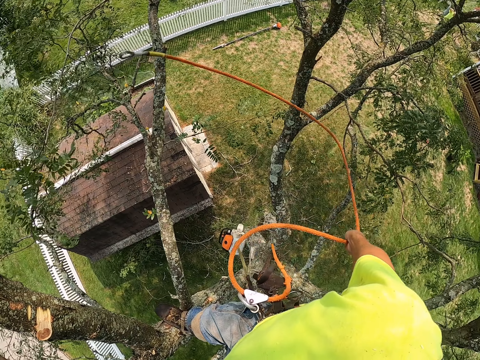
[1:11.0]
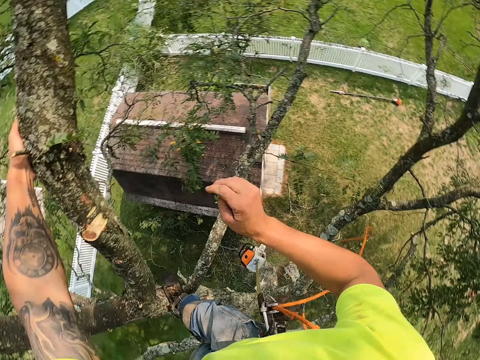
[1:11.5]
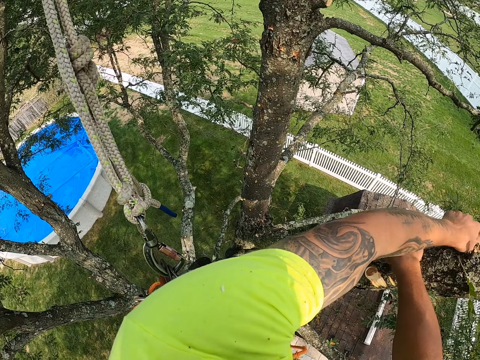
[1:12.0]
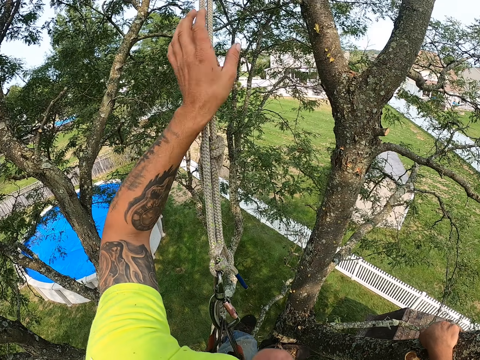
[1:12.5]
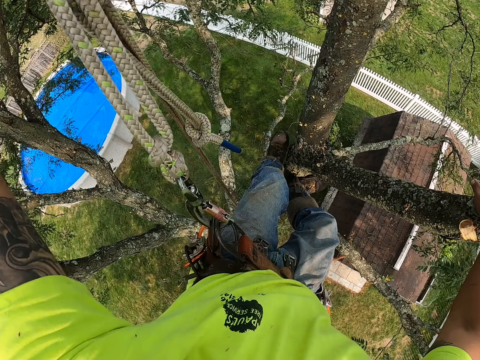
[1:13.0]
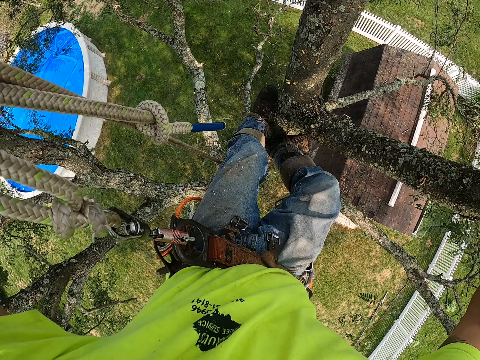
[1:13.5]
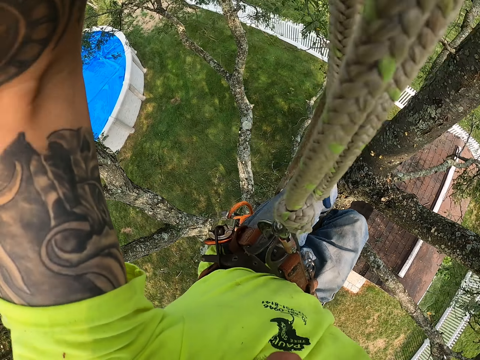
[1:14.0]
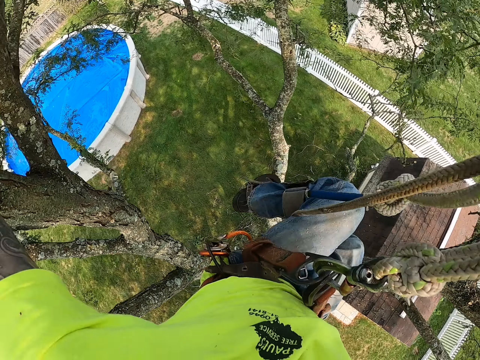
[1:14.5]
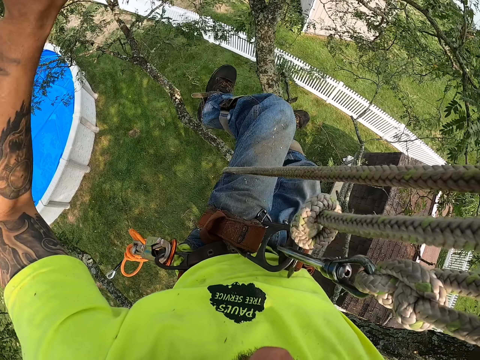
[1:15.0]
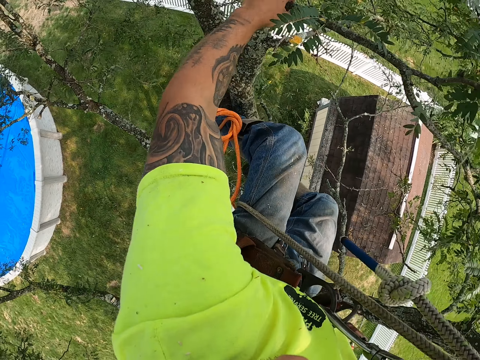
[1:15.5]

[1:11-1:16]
The camera wearer drops the hook with his right hand. He holds the tree branch in the tree with his right hand. He holds the rope in the tree with his left hand. He climbs down the tree. He swings on the tree.

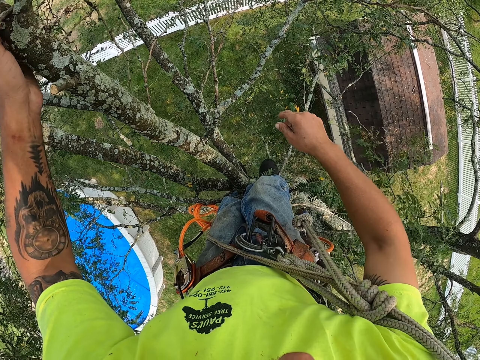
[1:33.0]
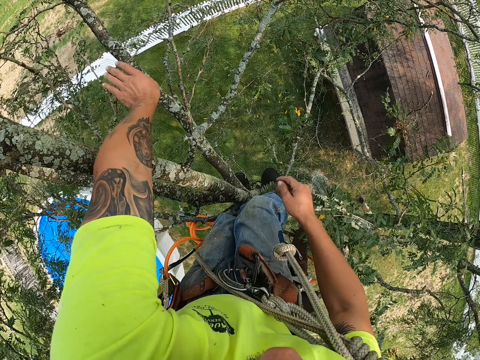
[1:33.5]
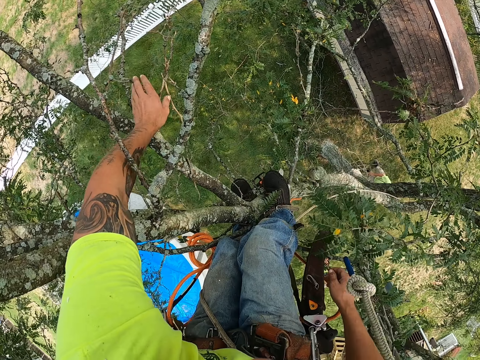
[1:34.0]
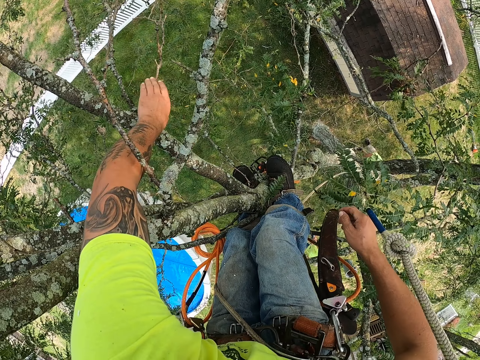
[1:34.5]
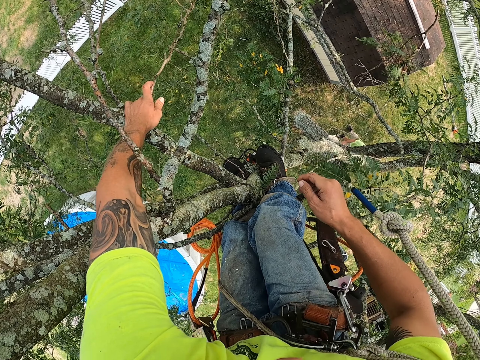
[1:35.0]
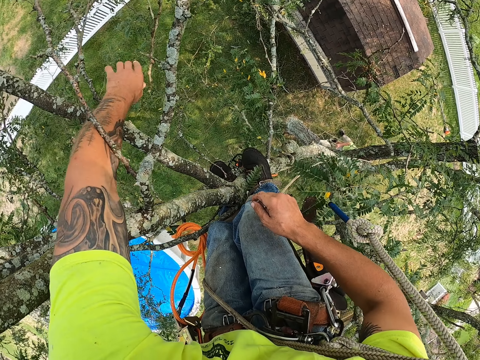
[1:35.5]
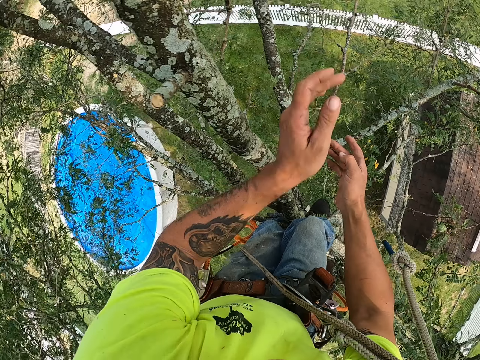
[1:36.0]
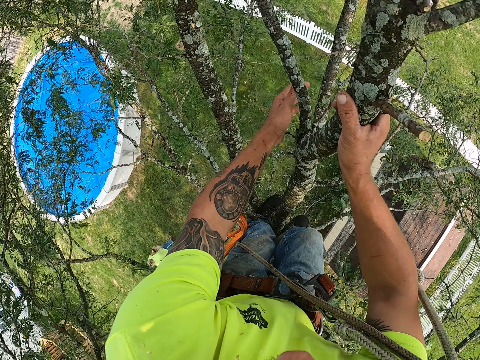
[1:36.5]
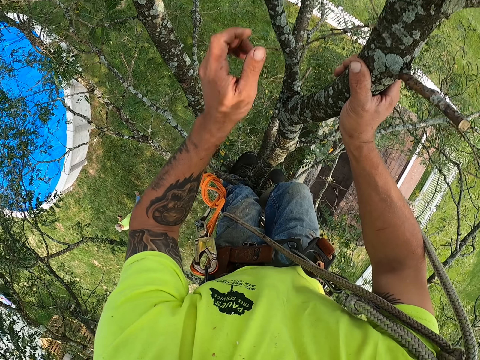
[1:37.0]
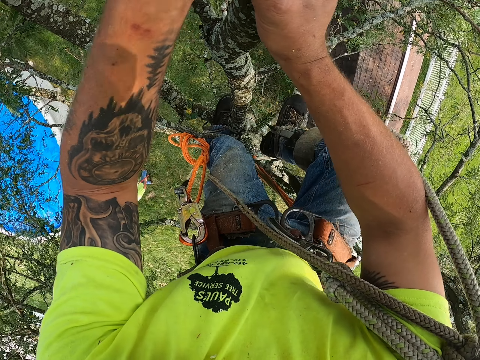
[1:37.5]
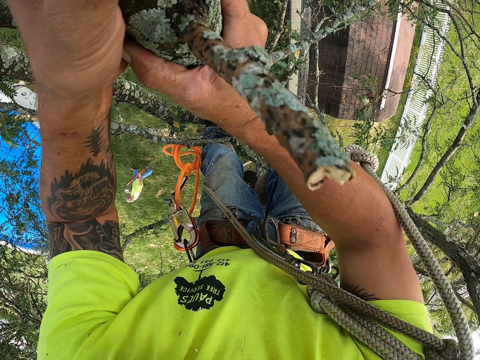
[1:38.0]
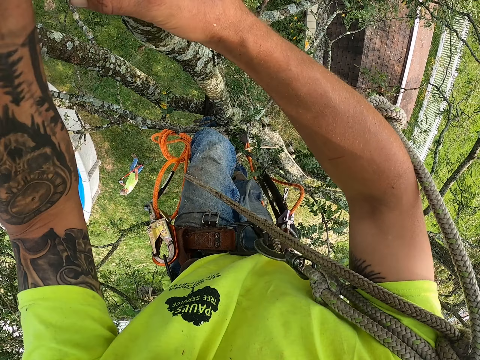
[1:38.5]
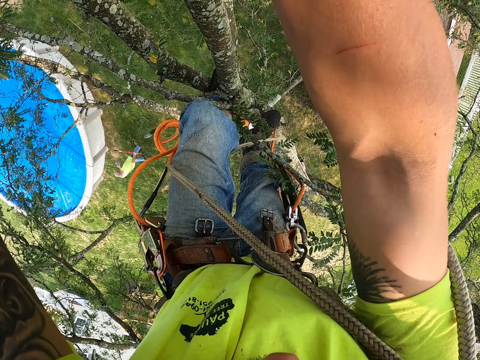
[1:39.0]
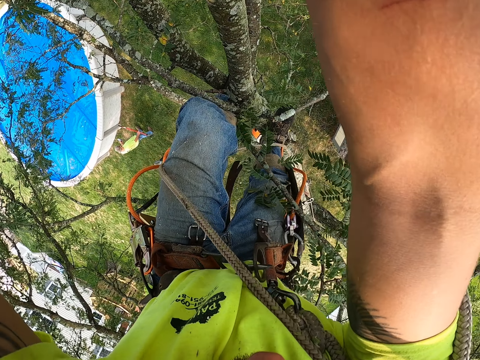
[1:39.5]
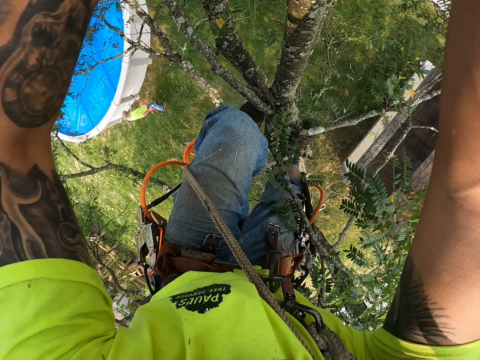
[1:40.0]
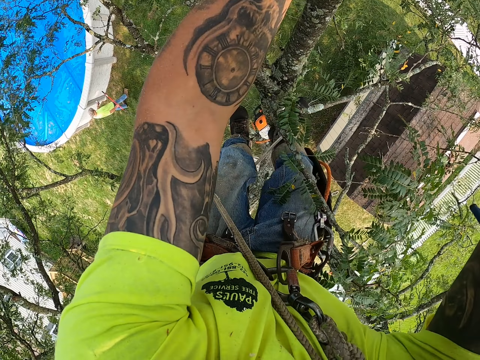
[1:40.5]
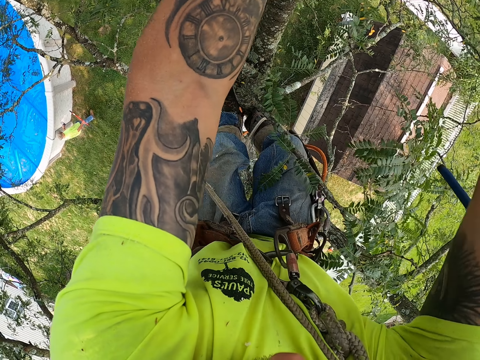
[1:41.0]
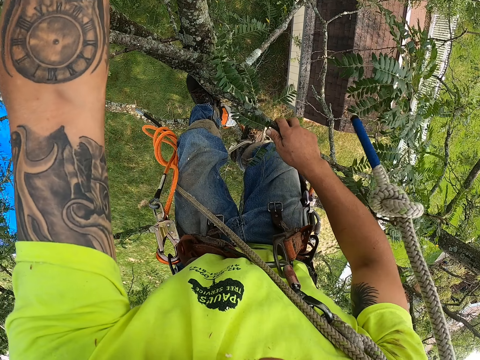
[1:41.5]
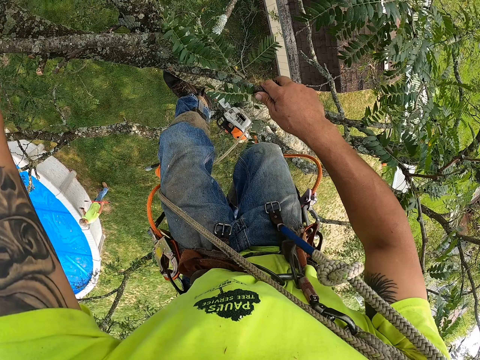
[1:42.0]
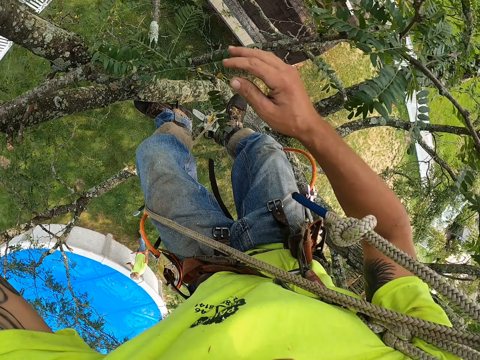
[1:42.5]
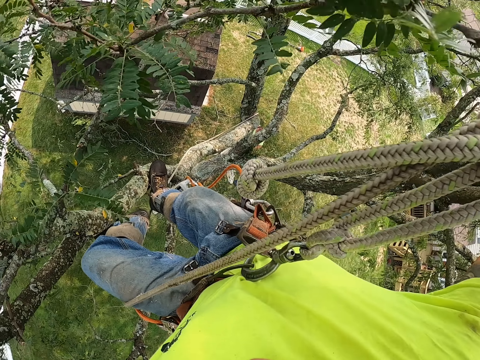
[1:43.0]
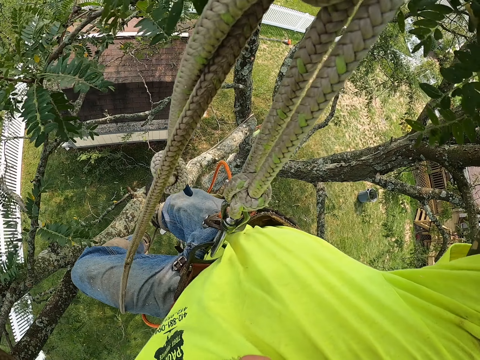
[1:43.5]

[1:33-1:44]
The camera wearer hits a branch with his left hand. He picks a tree branch from the tree with his left hand. He drops the tree branch on the floor with his left hand. He holds the tree branch in the tree with his right hand. He picks a tree branch from the tree with his left hand. He drops the tree branch on the floor with his left hand. He holds the tree branch in the tree with his left hand. He climbs down the tree. He holds a tree branch in the tree with his right hand.

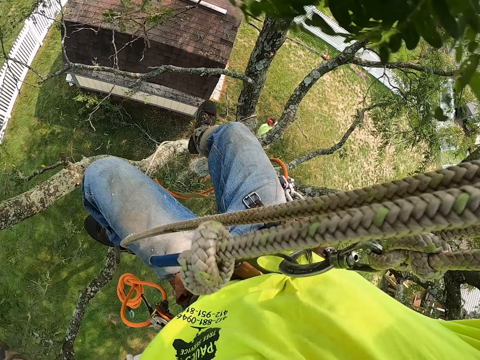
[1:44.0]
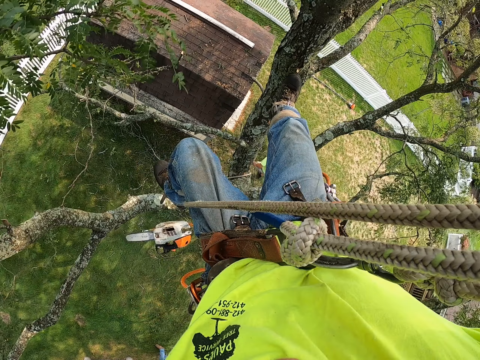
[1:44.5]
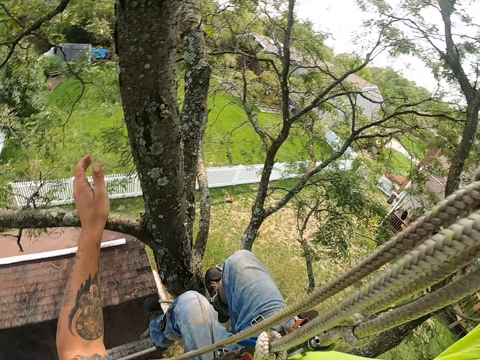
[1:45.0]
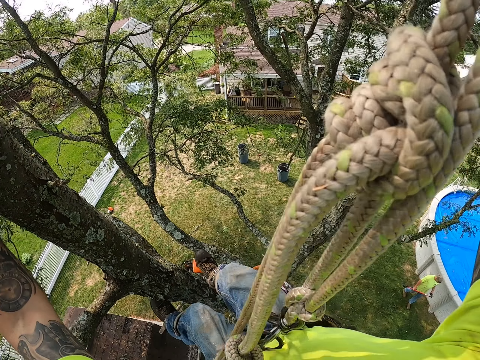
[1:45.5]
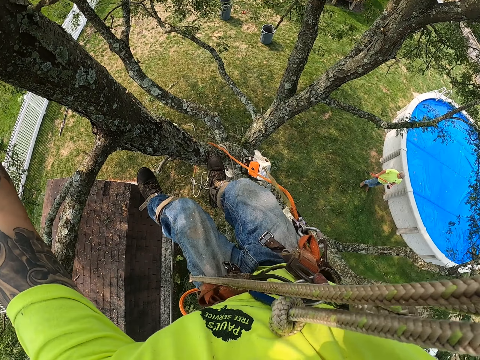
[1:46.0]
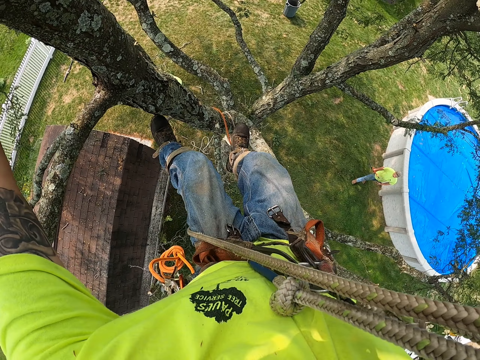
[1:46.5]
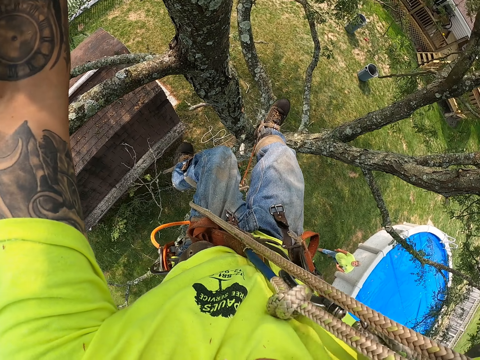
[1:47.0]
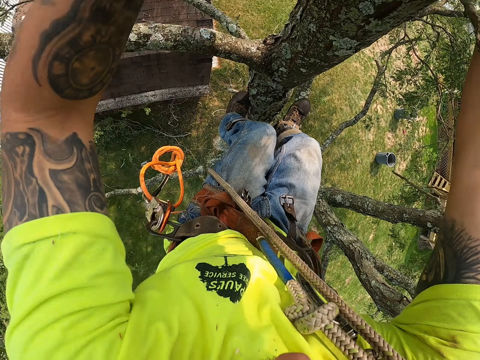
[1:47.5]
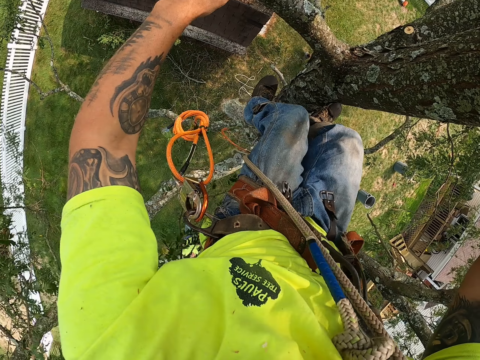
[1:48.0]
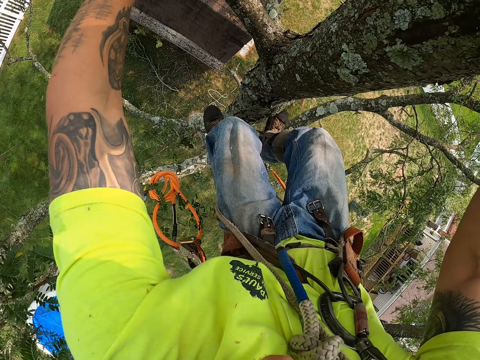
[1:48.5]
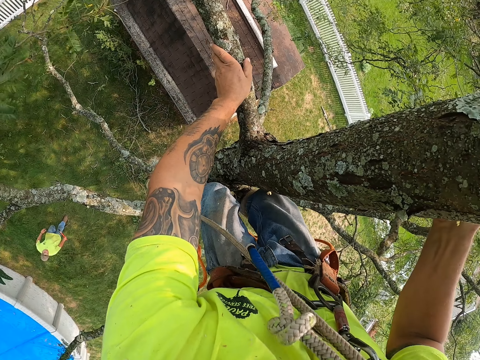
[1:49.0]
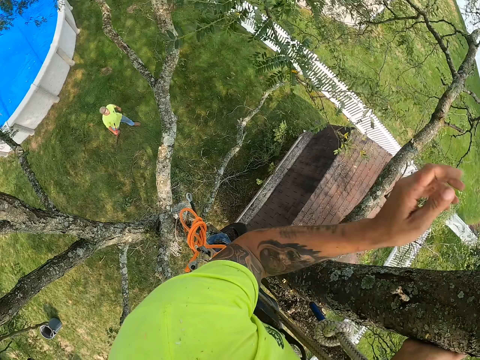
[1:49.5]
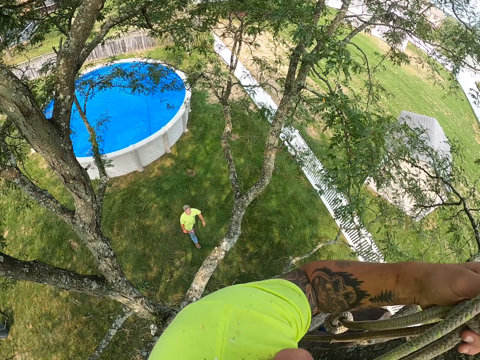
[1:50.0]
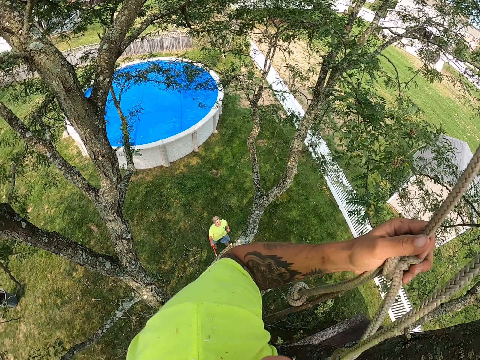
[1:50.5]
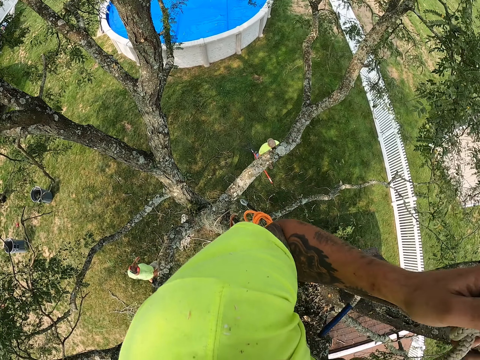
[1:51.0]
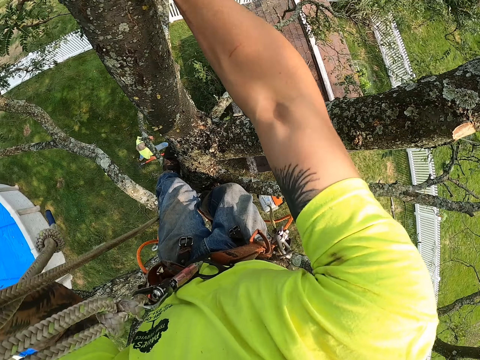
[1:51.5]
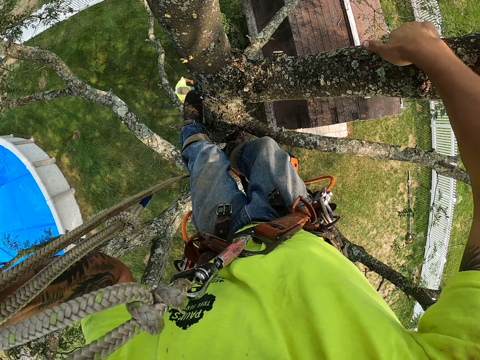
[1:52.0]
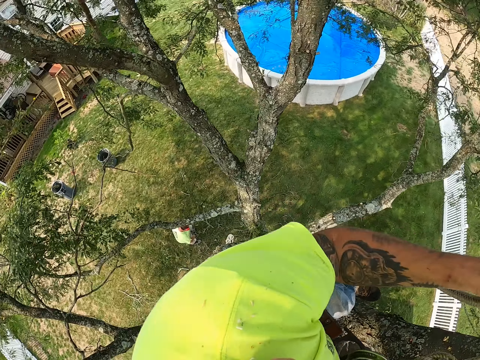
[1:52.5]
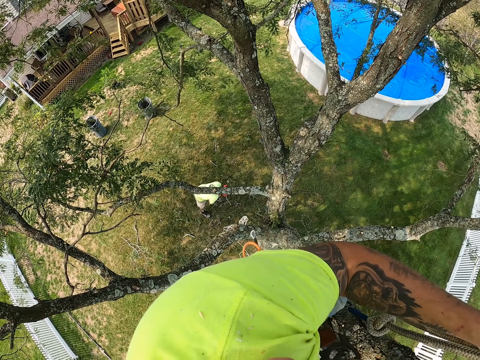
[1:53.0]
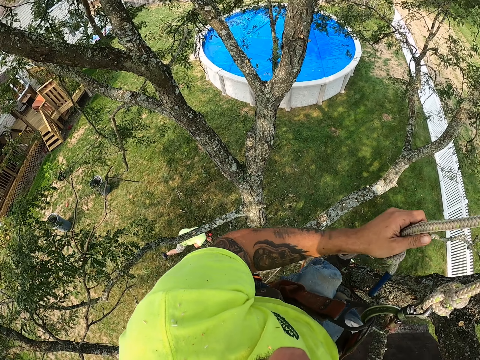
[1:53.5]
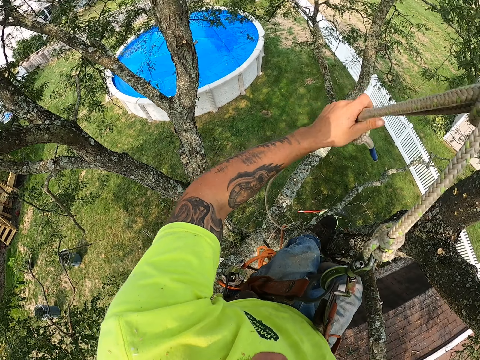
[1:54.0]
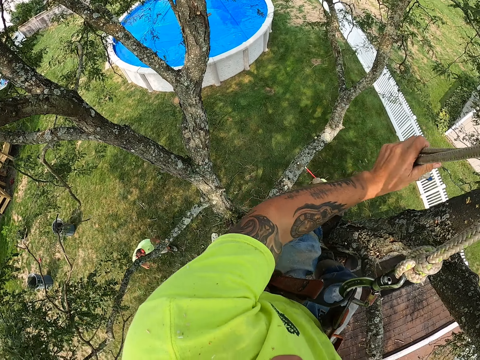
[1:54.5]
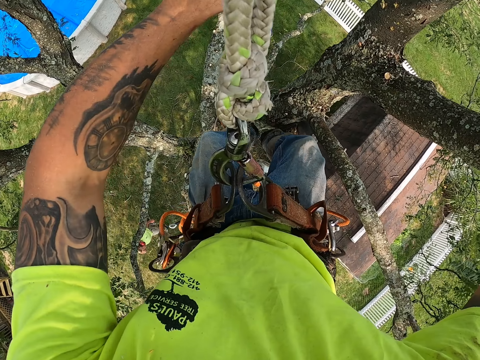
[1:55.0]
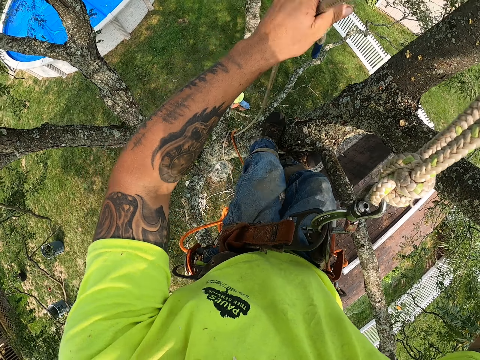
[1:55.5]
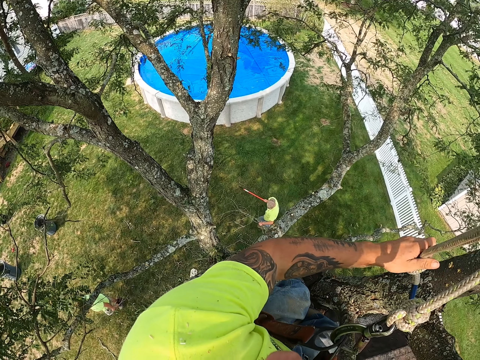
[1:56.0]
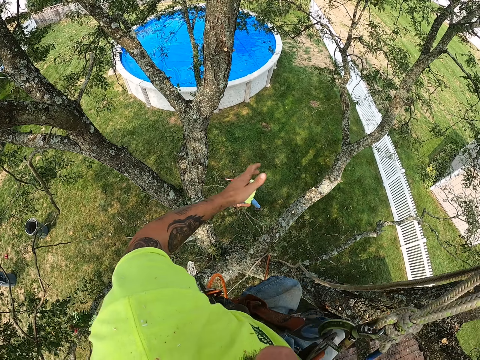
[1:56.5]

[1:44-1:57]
The camera wearer swings on the tree. He holds a tree branch in the tree with his left hand. He holds the tree branch in the tree with his left hand again. He steps on the branches. He holds the rope in the tree with his left hand. He holds a tree branch in the tree with his right hand. He shakes the rope. He holds the rope.
